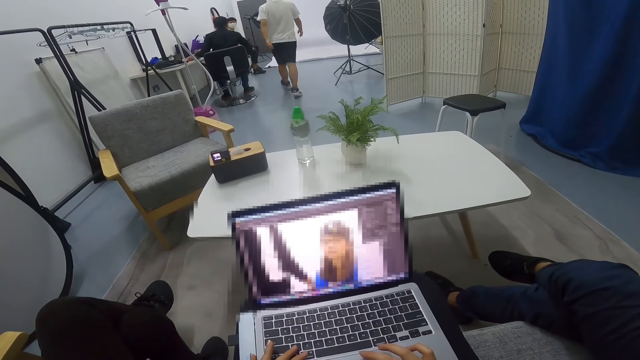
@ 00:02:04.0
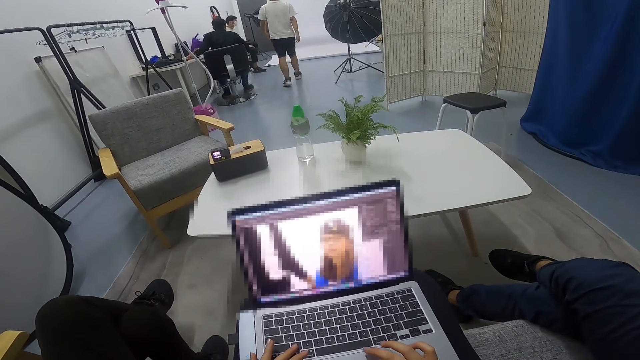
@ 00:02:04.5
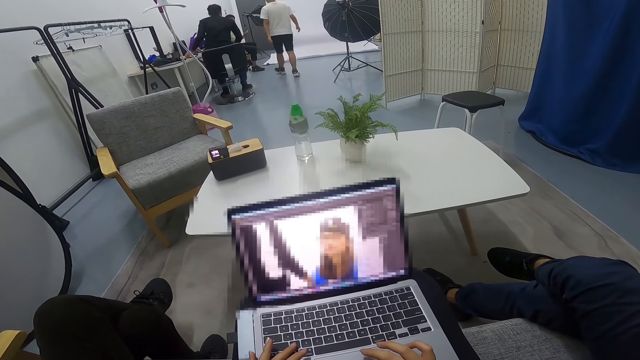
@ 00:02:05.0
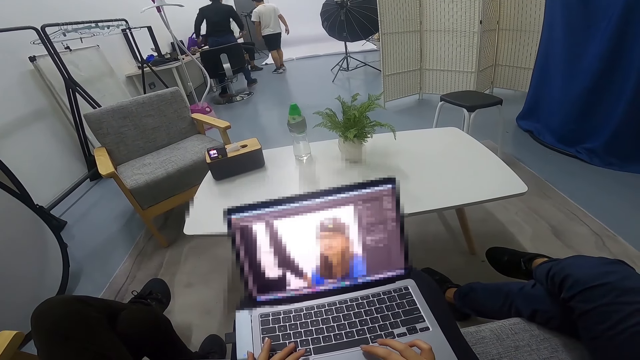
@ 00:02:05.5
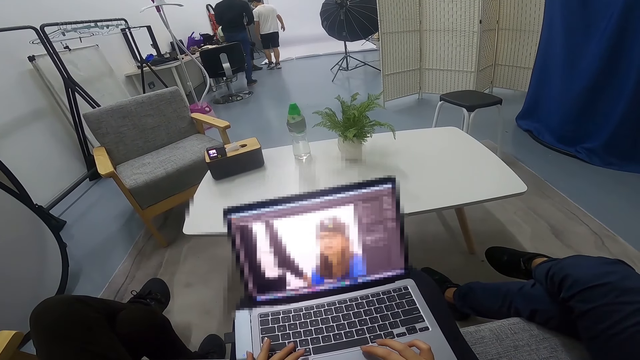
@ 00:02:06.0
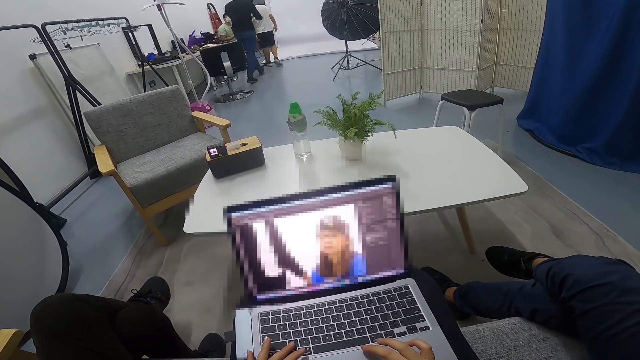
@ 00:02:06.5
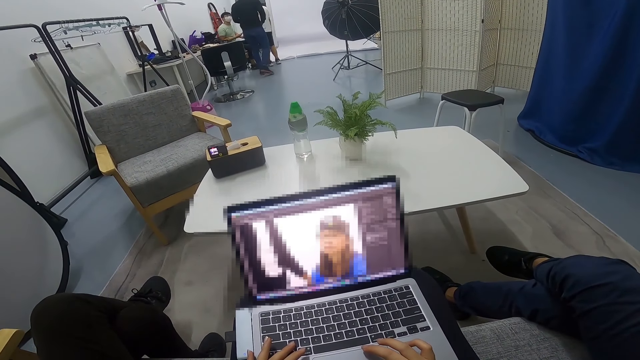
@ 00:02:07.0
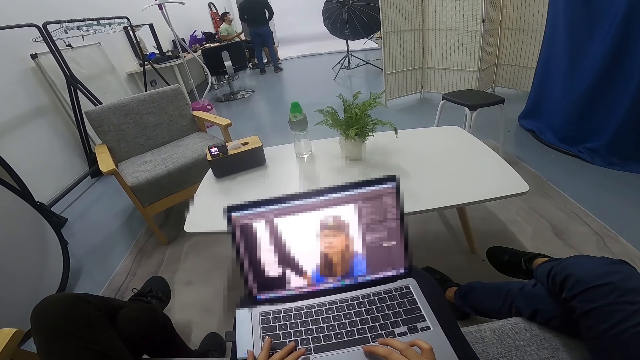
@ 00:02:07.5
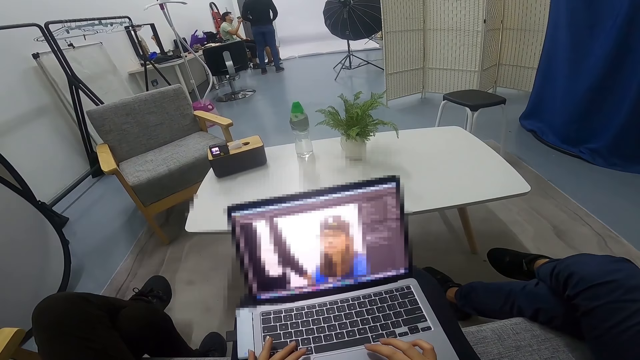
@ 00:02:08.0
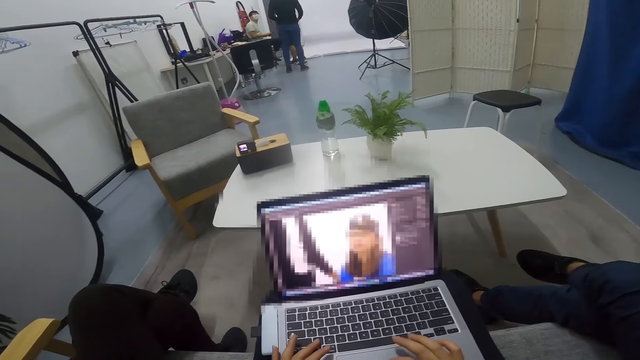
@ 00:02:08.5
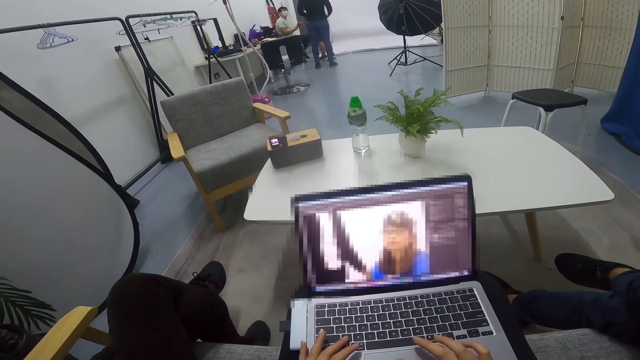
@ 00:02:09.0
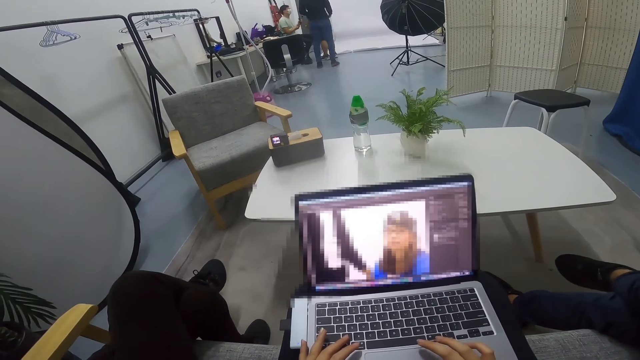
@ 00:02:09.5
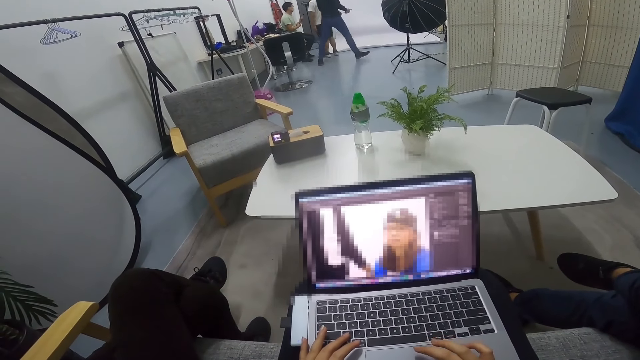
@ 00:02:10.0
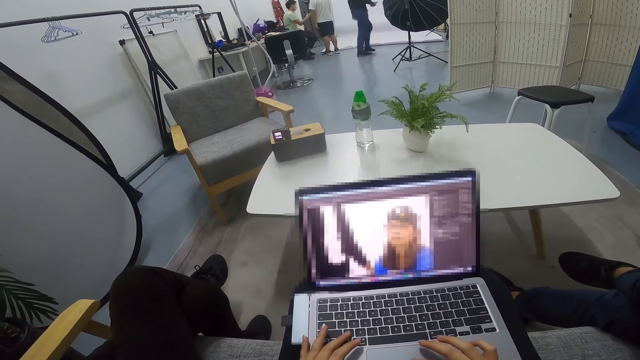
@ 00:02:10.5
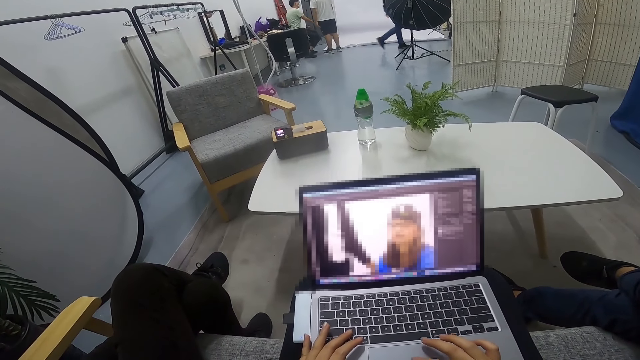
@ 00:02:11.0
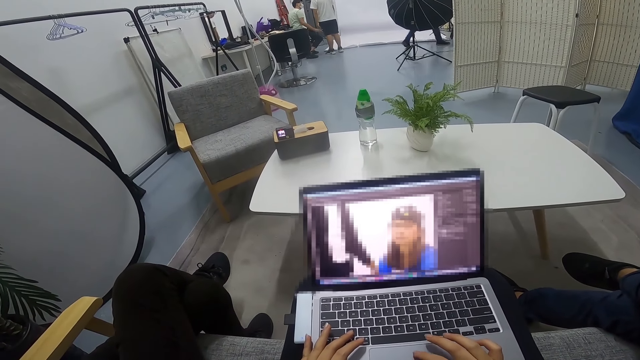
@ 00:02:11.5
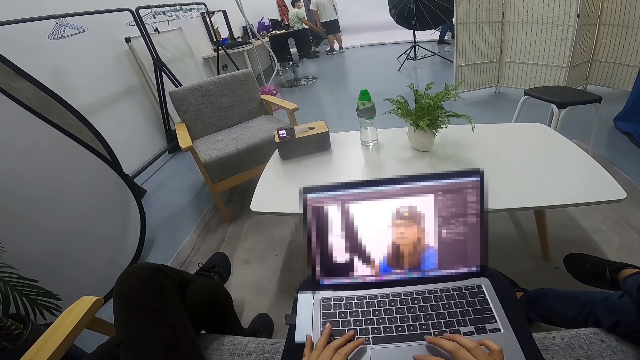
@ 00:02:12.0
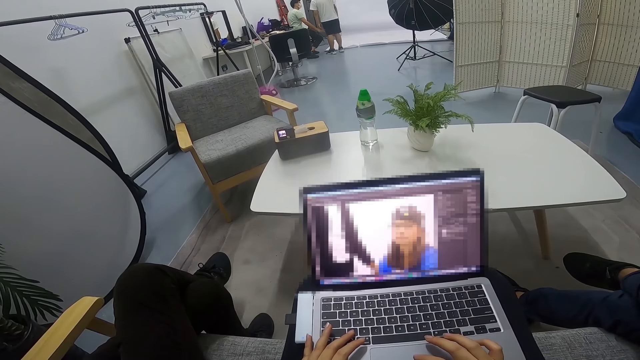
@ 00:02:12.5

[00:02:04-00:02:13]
A man walks from the desk seat towards another man. The other man converses with a third man and the first man. The first man walks on the far end in the room.

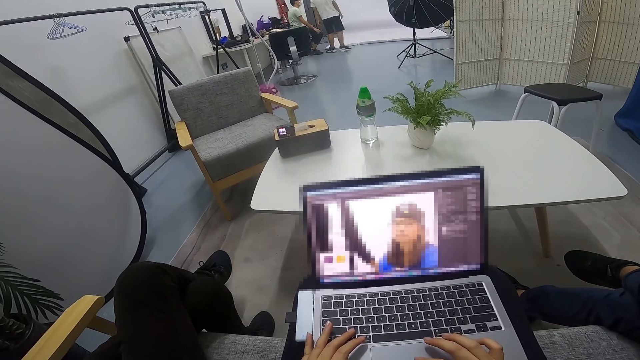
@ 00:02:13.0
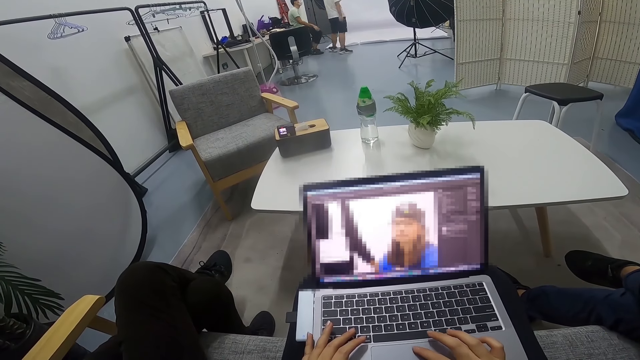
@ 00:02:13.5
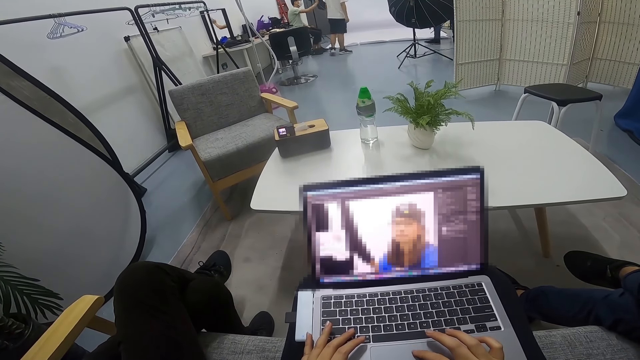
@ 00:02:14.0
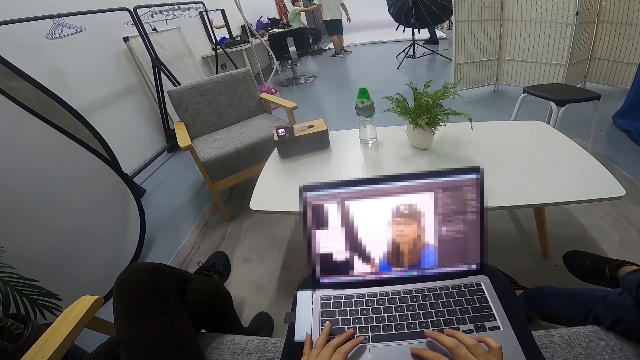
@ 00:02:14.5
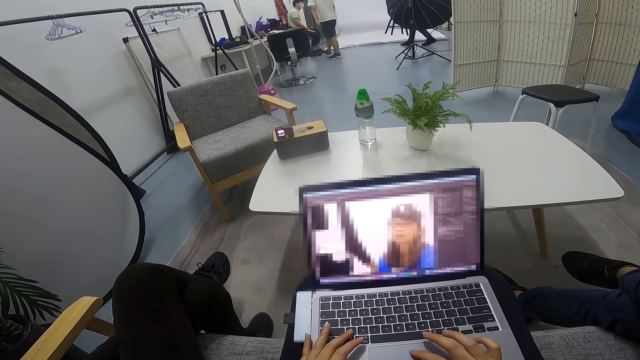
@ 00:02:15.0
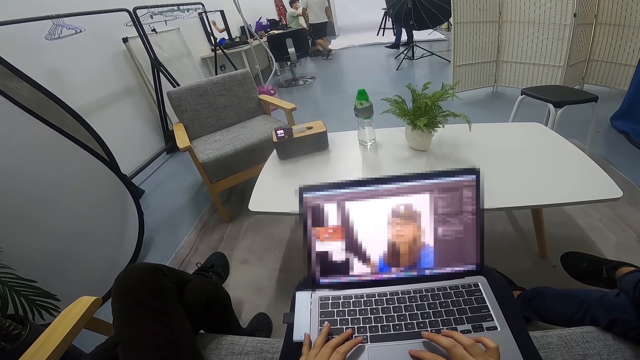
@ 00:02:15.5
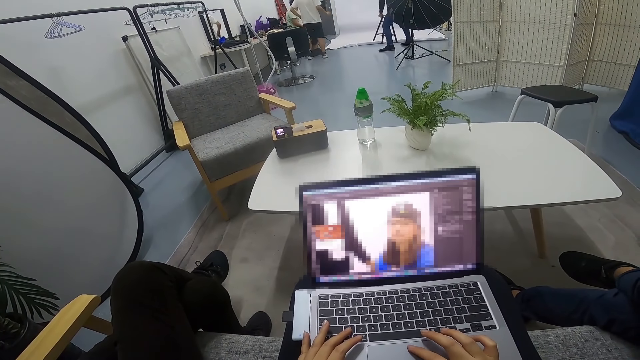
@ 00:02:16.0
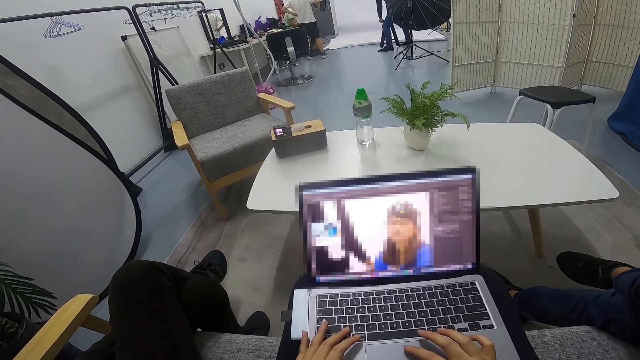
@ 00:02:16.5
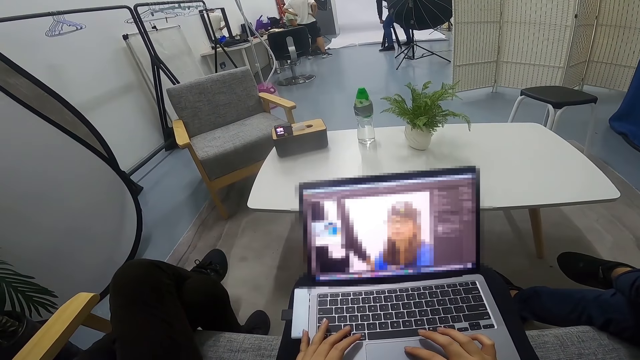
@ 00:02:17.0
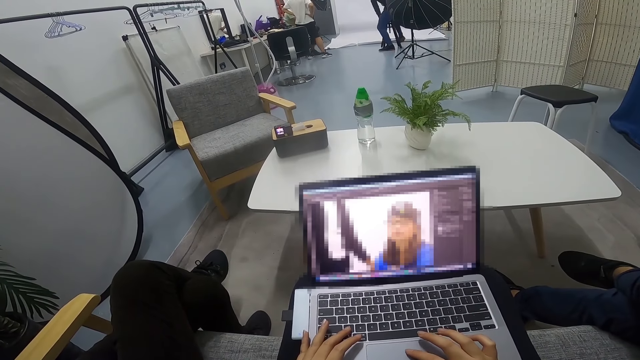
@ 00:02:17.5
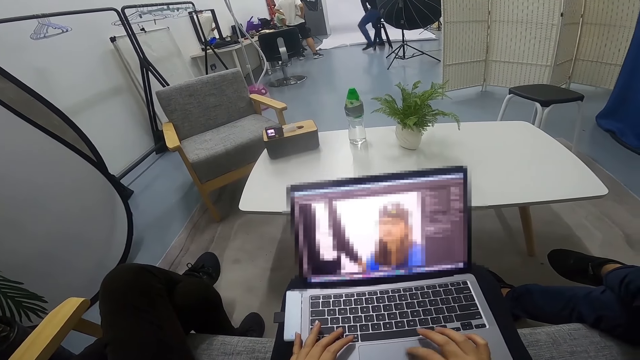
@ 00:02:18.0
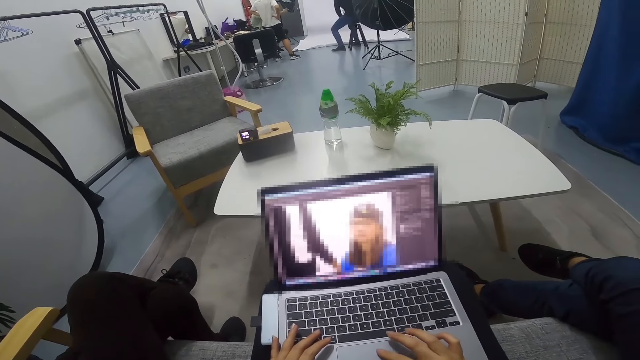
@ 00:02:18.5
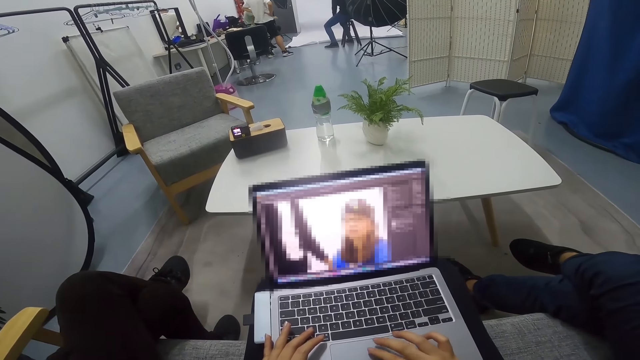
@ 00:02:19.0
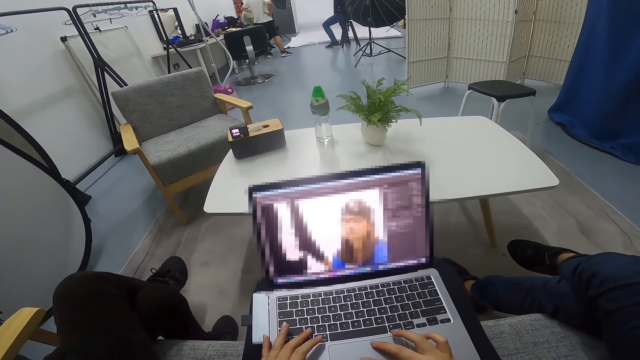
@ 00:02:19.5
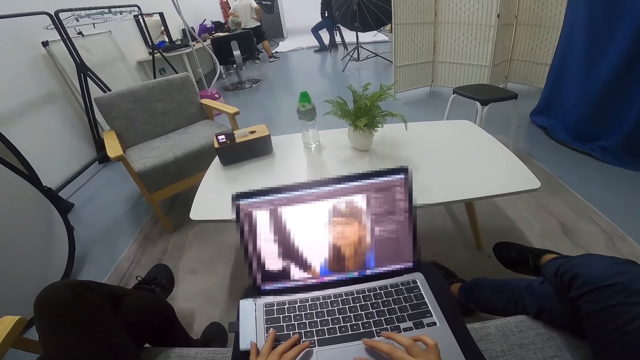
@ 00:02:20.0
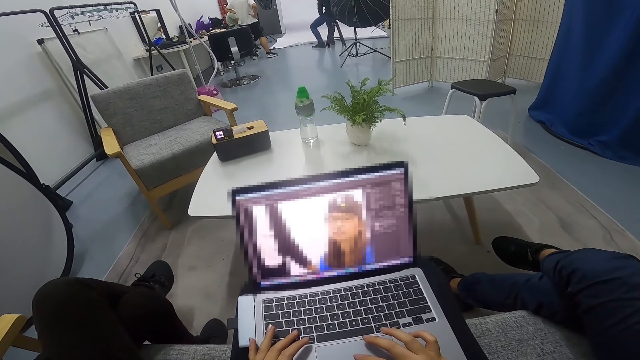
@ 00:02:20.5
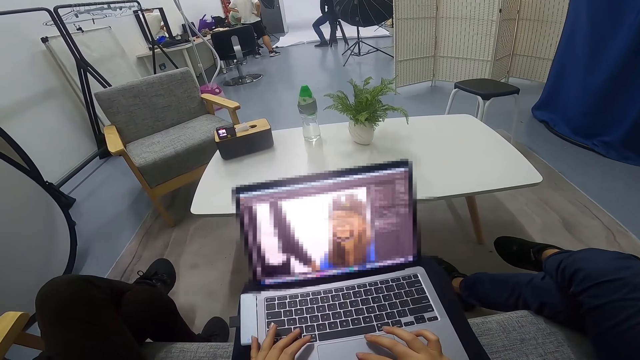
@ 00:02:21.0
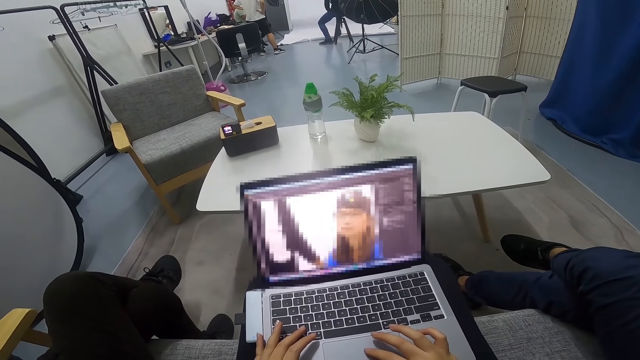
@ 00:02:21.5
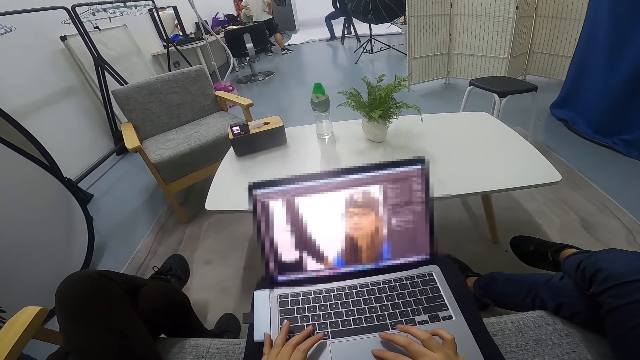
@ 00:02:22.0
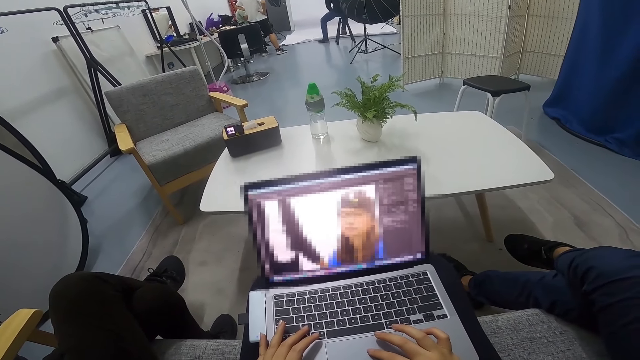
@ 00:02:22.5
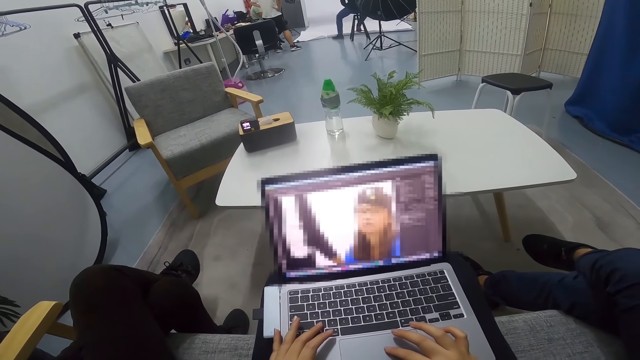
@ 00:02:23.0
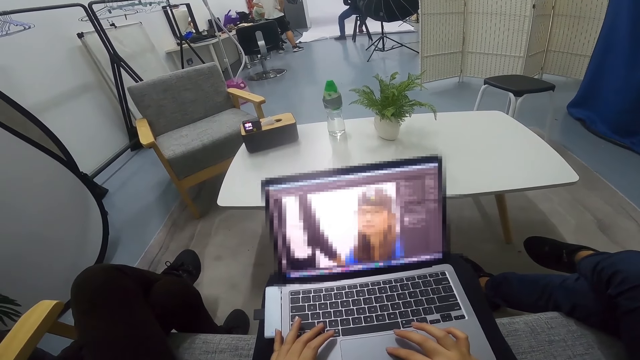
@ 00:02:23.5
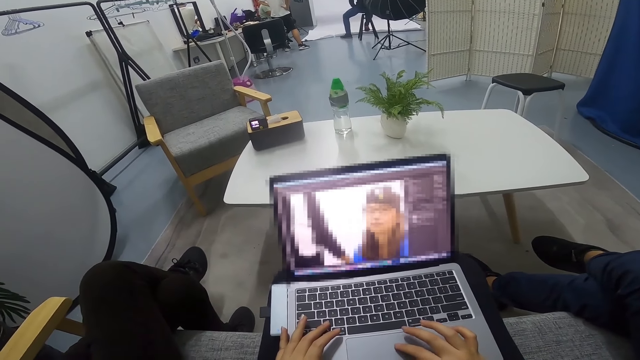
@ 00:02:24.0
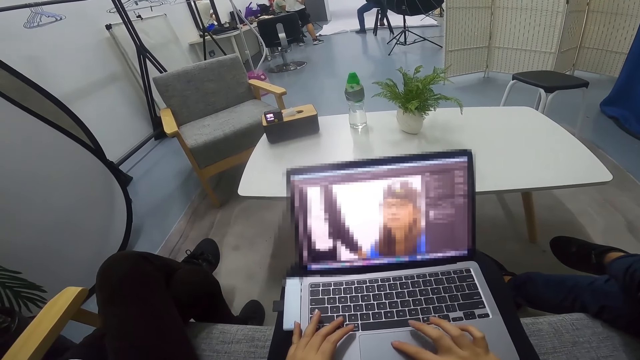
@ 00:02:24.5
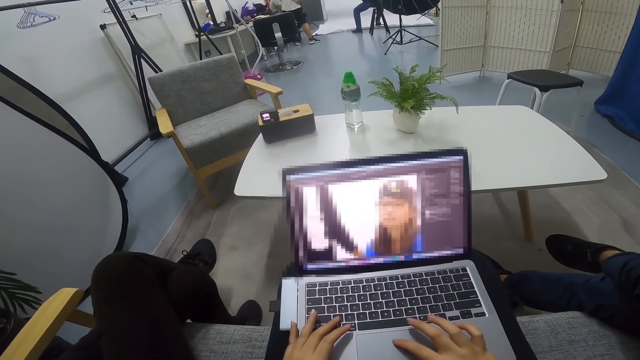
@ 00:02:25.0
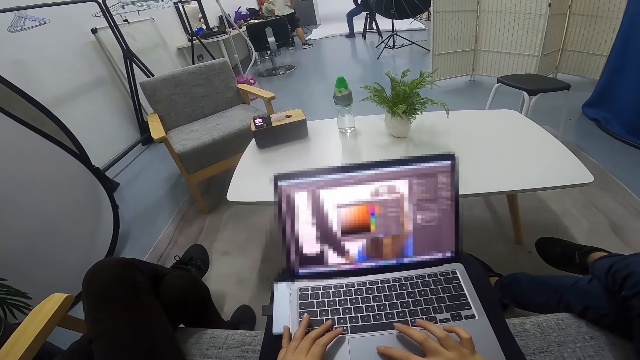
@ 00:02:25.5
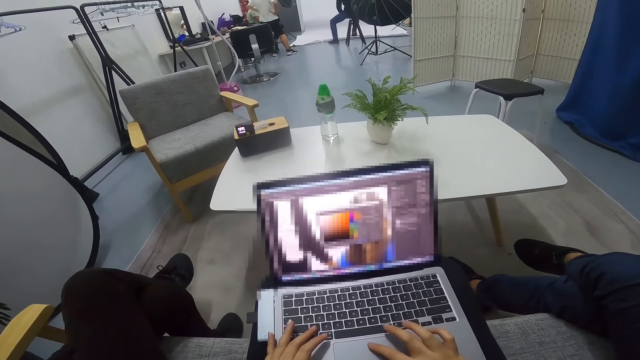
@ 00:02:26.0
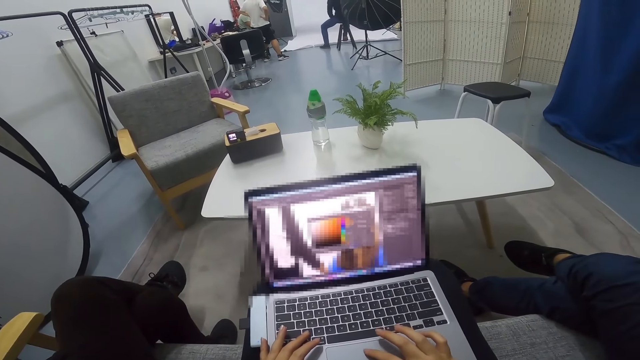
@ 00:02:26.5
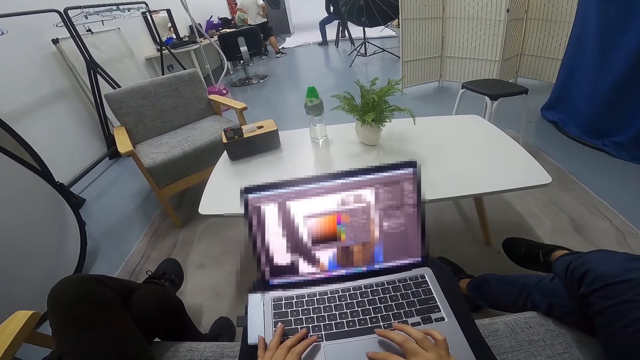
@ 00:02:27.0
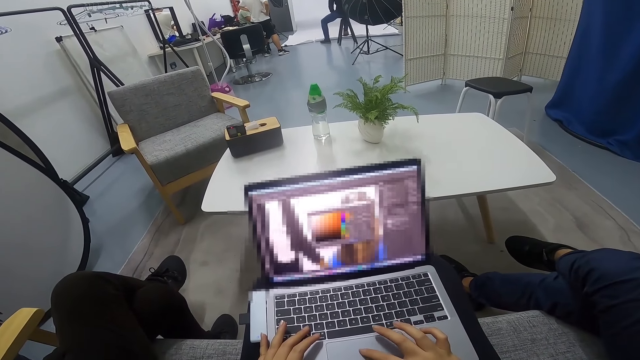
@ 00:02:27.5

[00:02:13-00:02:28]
A man carries a stool. A person moves the hand. The man drops the stool on the floor and sits on the stool. Another man converses with the first man and a third man. The camera wearer uses a laptop. Another person stands holding the waist. A third person operates the laptop.
